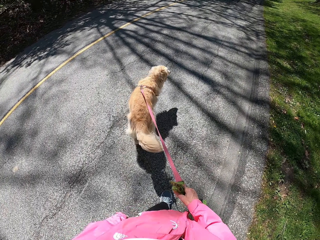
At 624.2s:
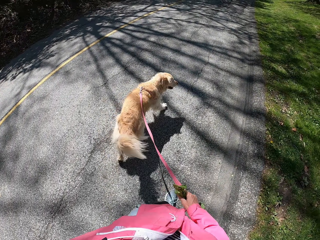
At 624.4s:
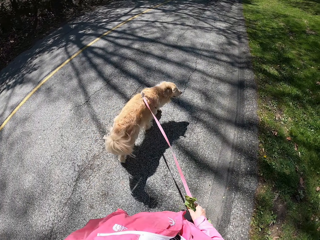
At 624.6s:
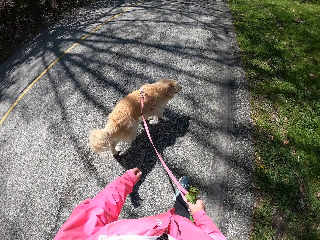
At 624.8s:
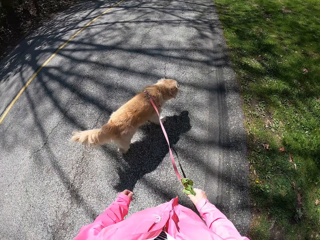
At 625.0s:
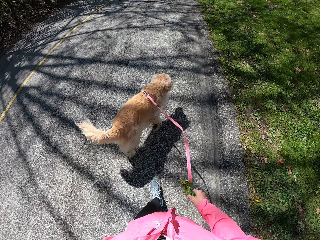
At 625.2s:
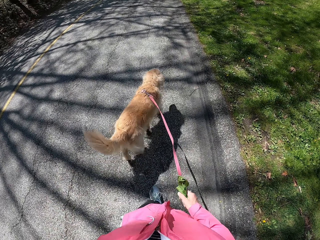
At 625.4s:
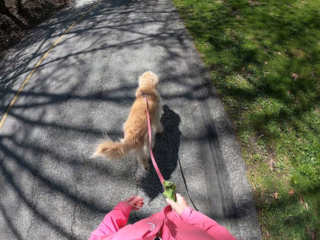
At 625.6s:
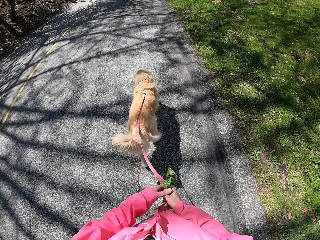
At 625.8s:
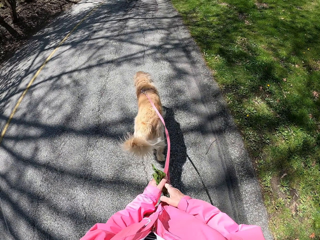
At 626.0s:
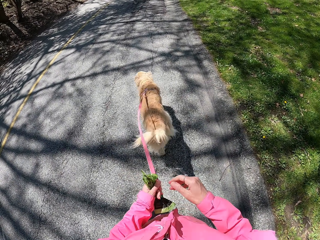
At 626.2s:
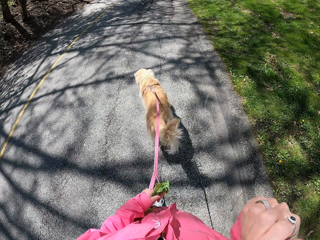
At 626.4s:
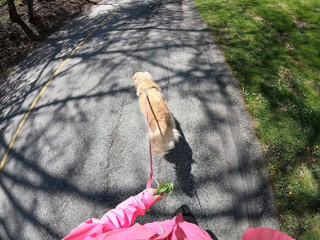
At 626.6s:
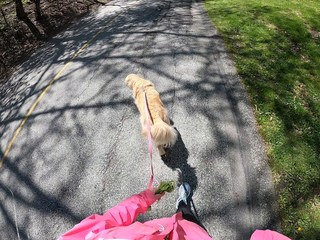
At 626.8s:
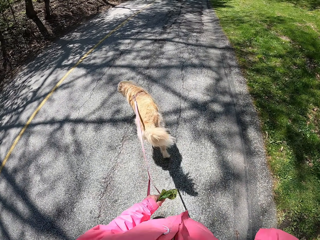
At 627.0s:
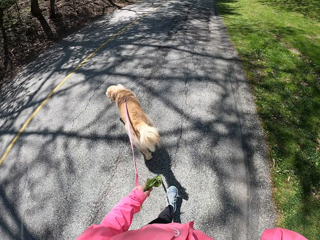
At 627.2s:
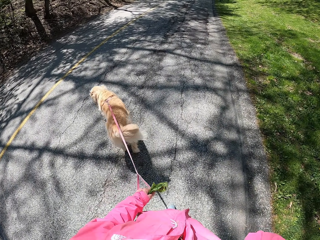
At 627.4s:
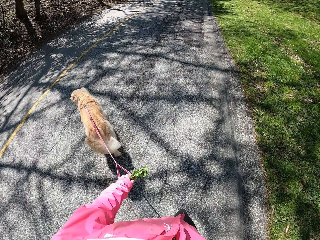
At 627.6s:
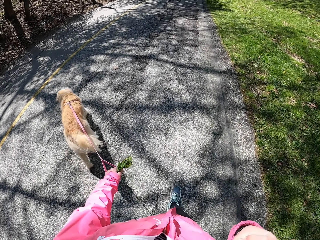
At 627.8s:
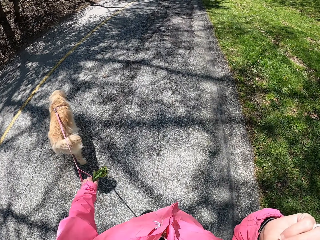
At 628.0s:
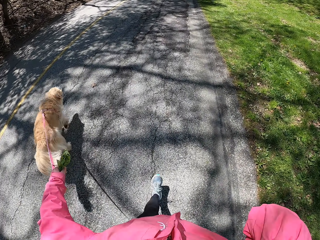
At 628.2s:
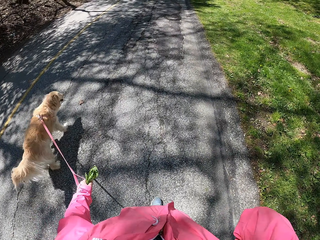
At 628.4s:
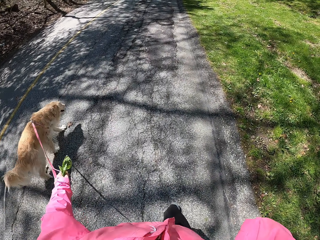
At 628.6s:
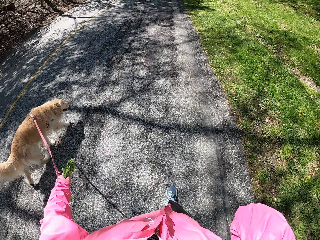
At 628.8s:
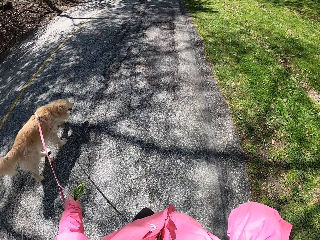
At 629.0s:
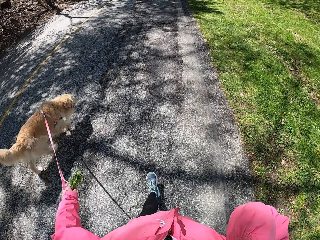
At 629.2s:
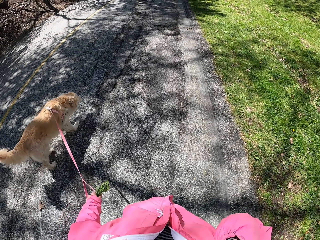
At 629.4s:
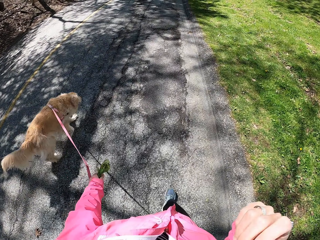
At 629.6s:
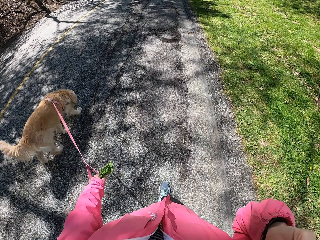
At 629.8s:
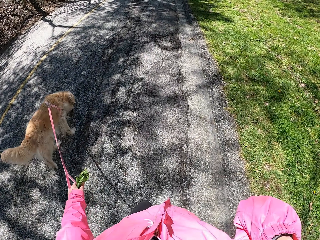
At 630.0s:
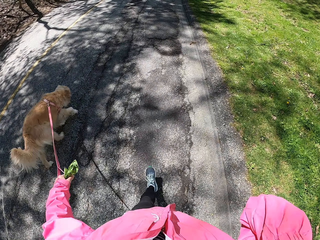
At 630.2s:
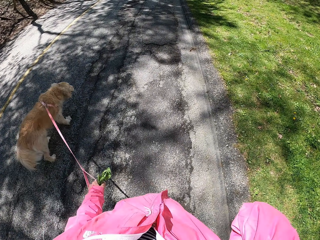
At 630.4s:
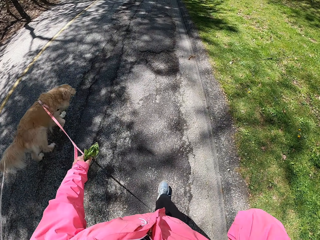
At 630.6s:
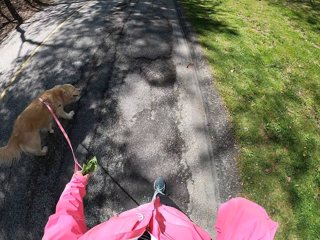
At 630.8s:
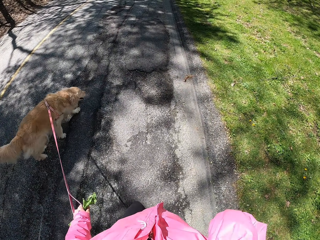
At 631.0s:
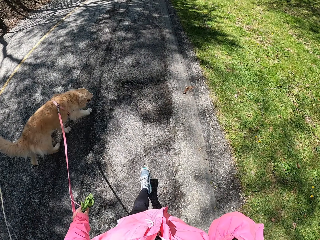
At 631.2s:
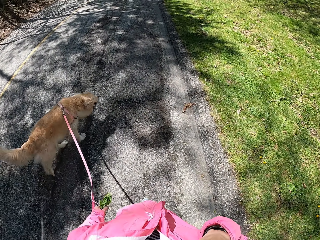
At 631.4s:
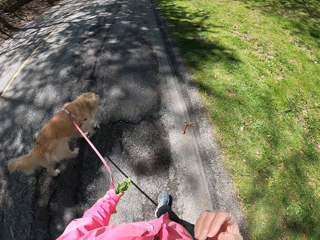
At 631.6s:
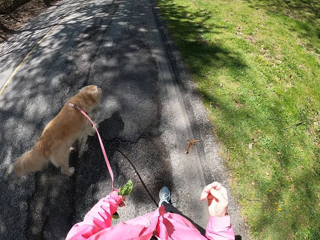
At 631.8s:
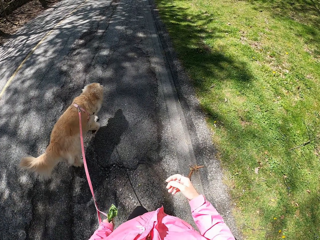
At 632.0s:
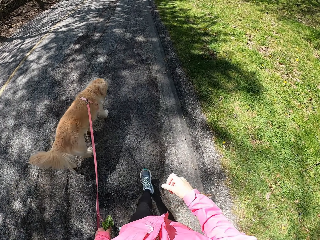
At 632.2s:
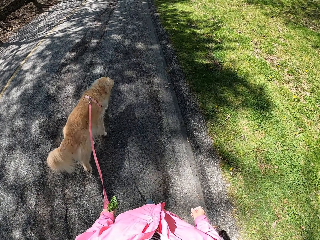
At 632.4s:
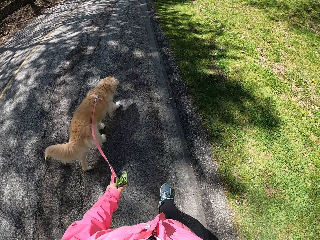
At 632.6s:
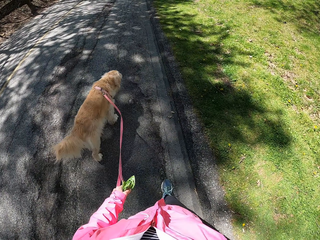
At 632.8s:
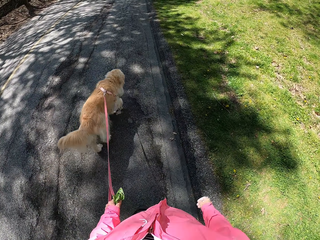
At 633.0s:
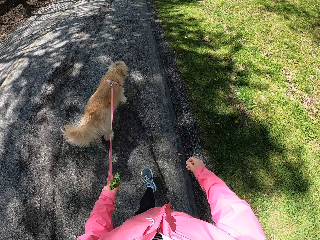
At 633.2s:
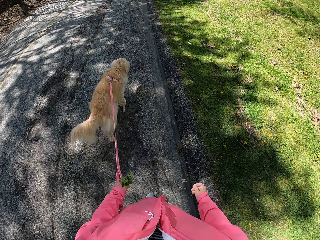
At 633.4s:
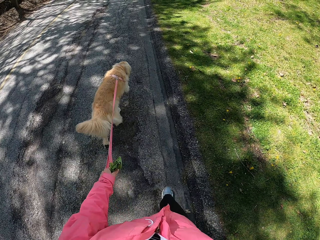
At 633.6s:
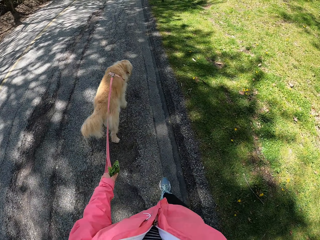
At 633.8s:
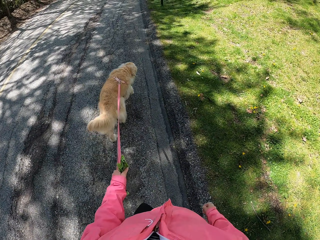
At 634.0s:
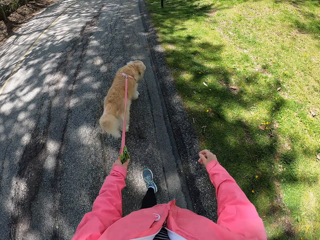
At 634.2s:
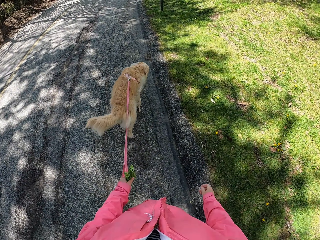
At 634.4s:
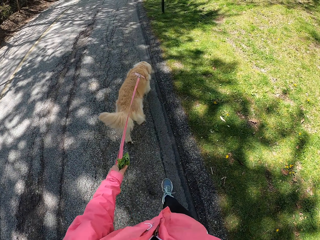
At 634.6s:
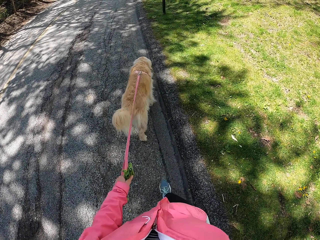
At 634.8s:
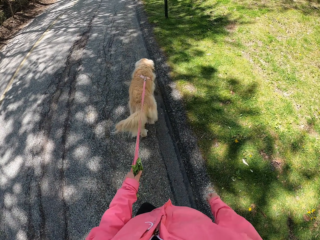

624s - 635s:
The camera wearer shifts the dog thread to the left hand on the way. They hold the dog leash with the left hand. They lift the hand to the head. They drop the hand from the head. They walk with the dog. They move the hand.

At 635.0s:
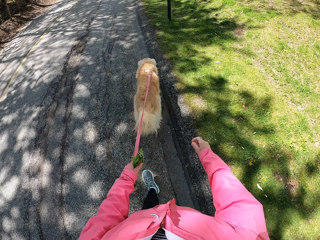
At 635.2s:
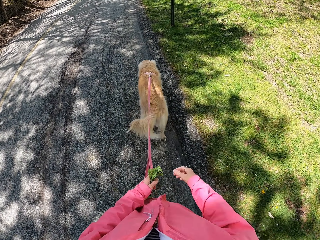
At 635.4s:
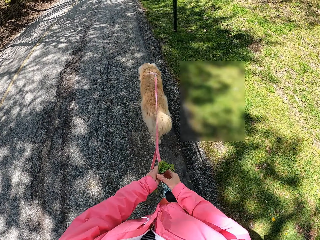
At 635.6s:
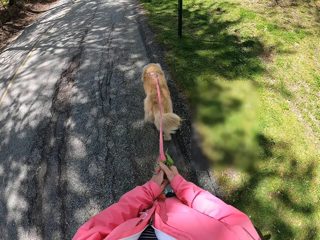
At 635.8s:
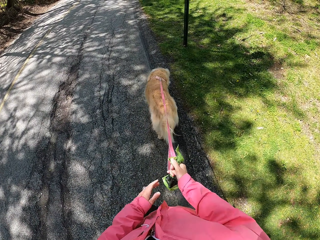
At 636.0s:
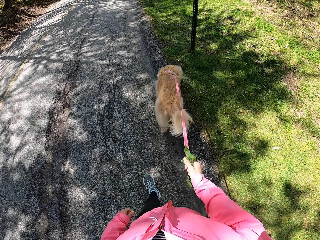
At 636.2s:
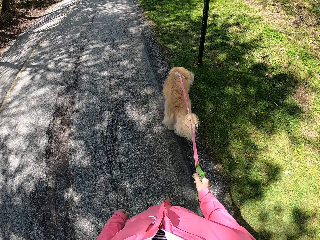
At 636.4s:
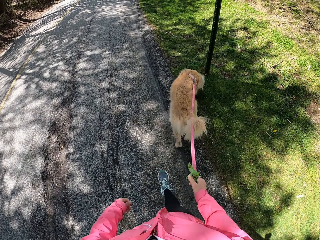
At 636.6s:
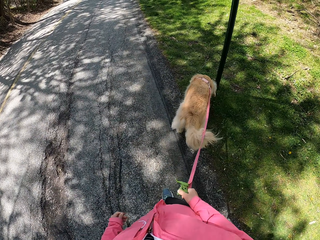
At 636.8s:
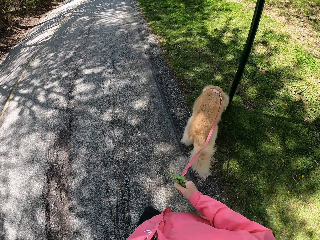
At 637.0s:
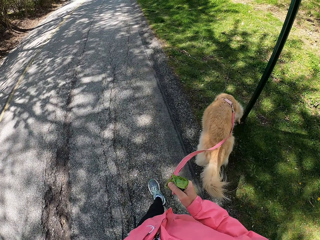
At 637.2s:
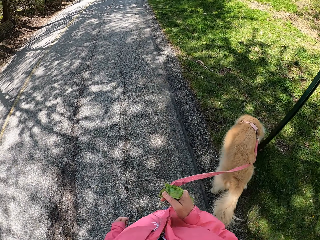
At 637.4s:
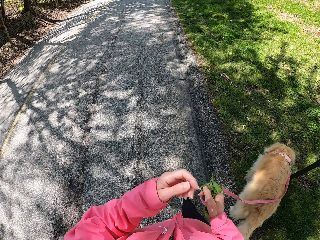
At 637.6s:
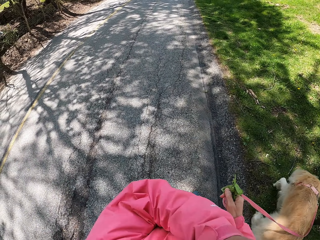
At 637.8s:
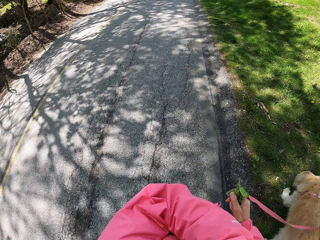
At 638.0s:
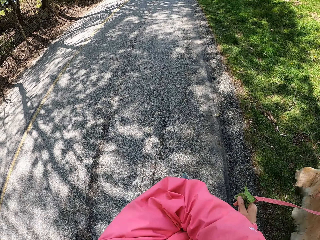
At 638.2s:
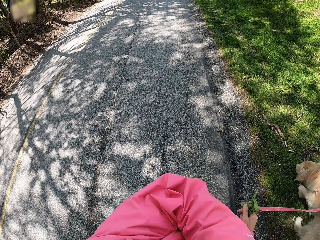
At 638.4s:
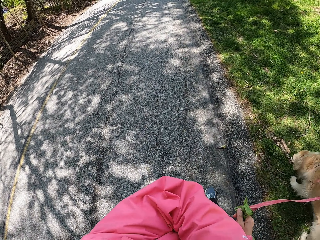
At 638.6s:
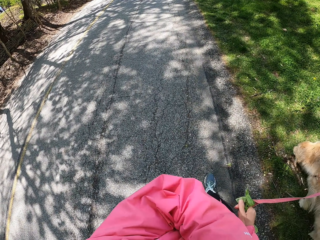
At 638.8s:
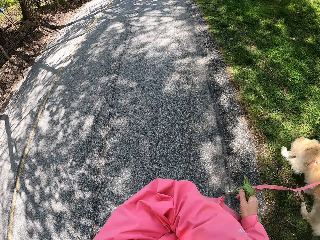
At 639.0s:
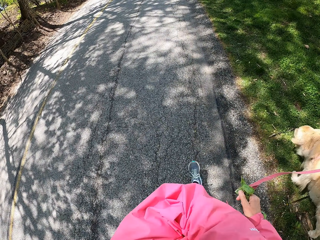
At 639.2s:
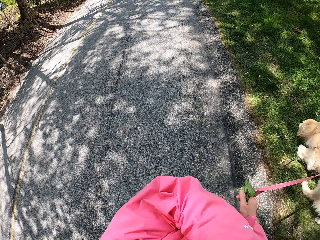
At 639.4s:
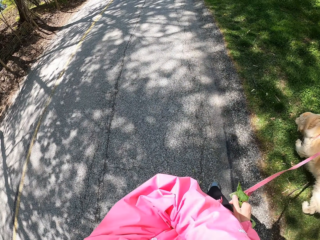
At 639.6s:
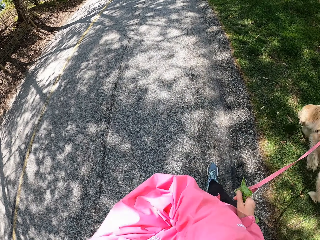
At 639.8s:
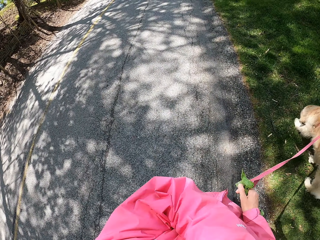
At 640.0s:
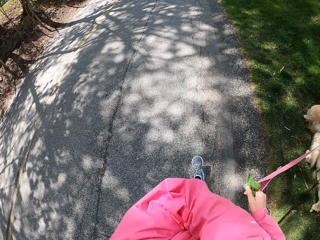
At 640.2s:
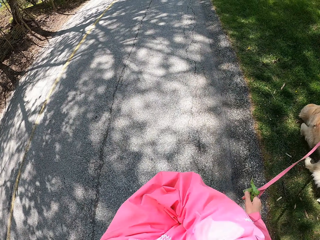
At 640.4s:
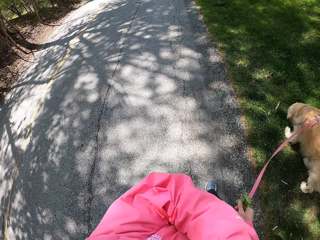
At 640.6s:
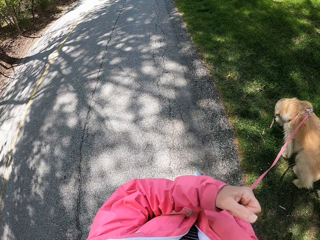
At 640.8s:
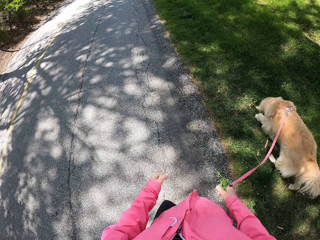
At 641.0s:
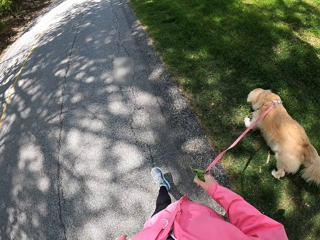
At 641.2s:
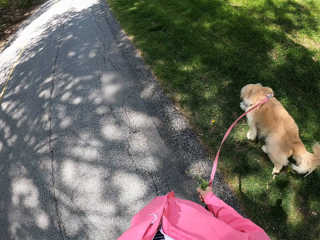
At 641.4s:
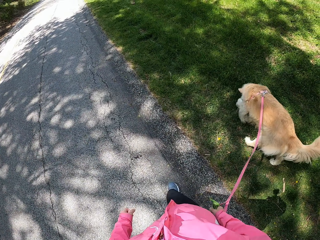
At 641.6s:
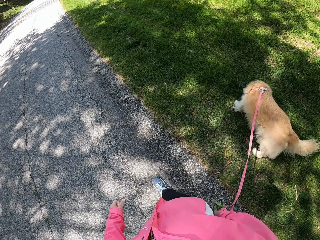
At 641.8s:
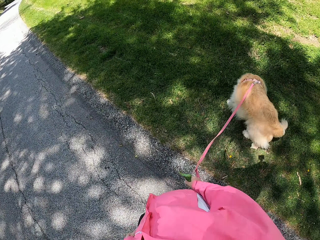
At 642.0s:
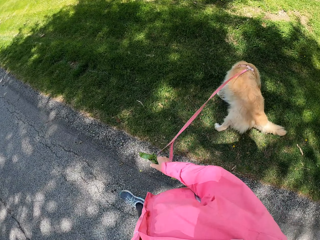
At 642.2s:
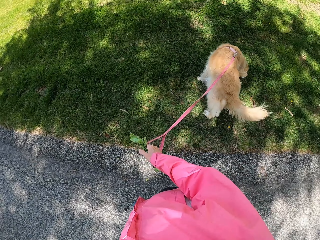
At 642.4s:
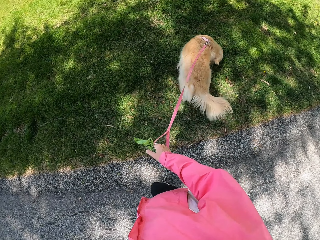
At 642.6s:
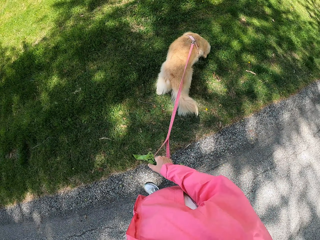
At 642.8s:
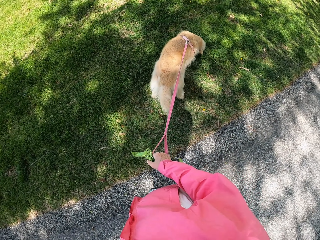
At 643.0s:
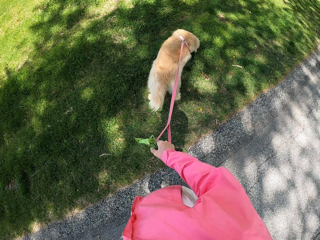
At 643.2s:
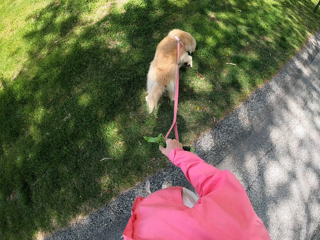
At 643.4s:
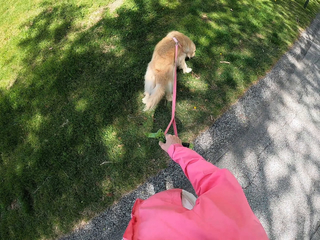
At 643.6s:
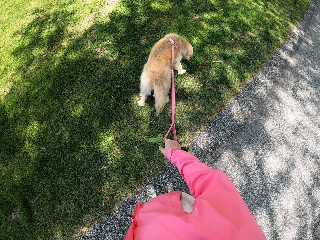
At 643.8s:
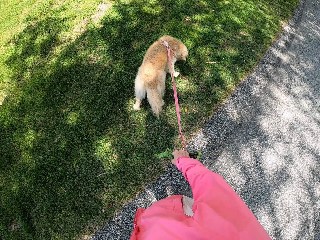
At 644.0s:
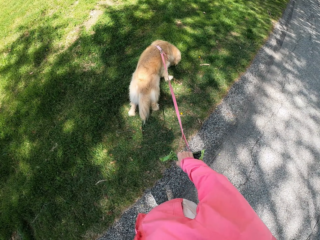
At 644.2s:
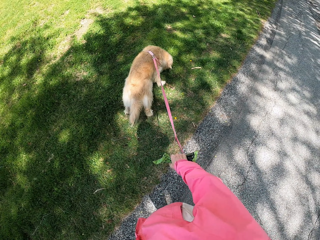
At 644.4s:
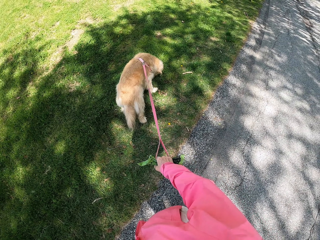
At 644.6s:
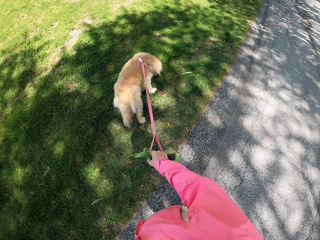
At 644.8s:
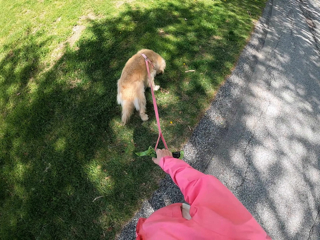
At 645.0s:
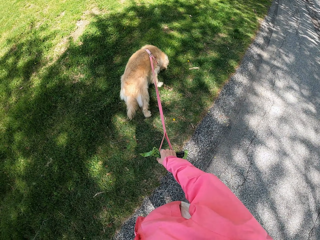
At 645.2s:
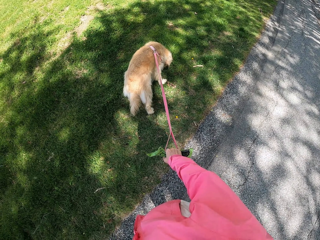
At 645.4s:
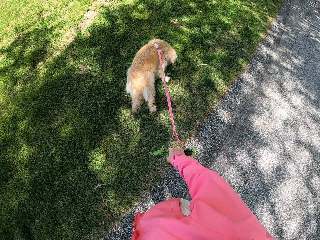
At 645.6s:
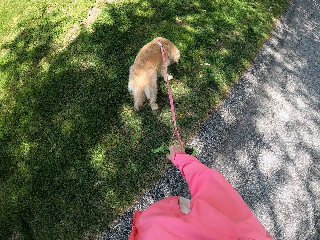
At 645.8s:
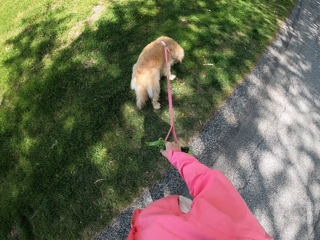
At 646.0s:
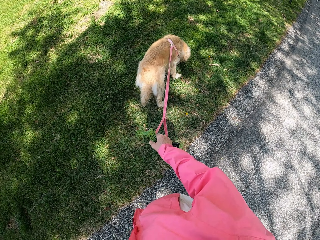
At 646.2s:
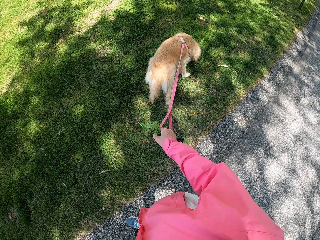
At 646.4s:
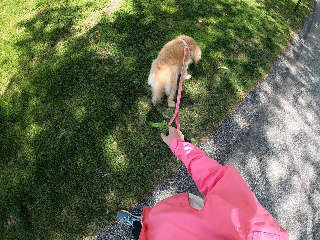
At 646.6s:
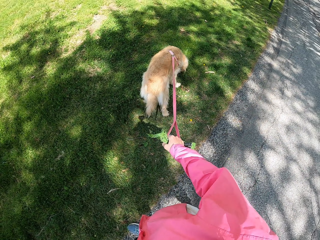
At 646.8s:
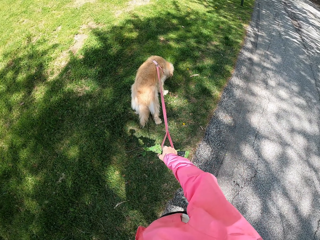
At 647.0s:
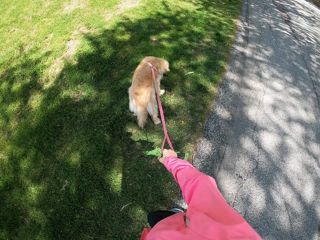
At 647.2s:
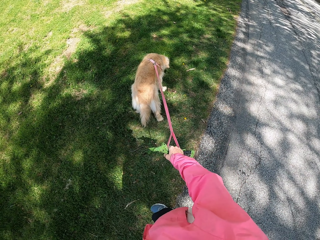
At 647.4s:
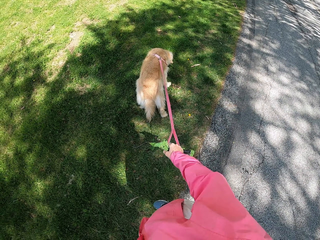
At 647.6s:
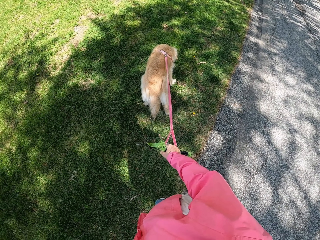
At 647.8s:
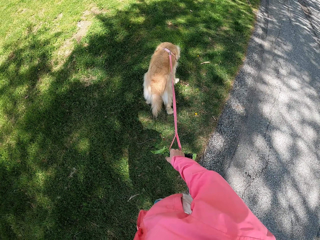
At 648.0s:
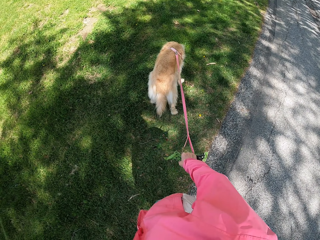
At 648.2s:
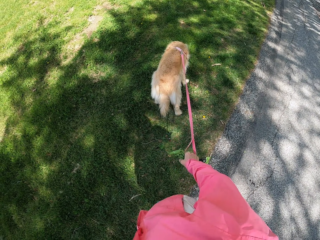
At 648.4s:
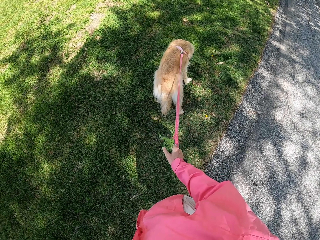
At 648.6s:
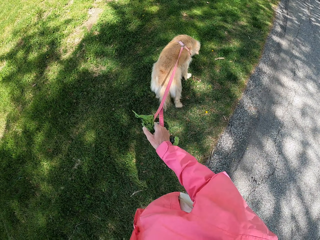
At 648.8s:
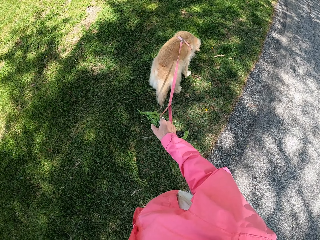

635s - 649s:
The camera wearer shifts the dog thread to the right hand on the way. They hold the dog leash with the right hand. They move the hand towards the face. They move the hand. They stand with the dog.
